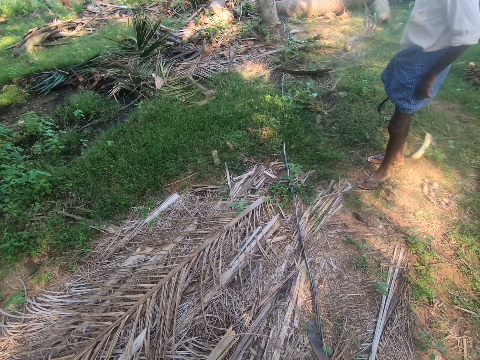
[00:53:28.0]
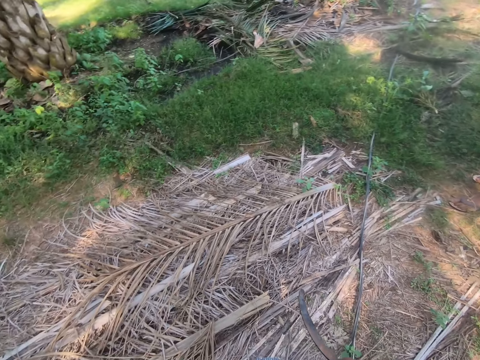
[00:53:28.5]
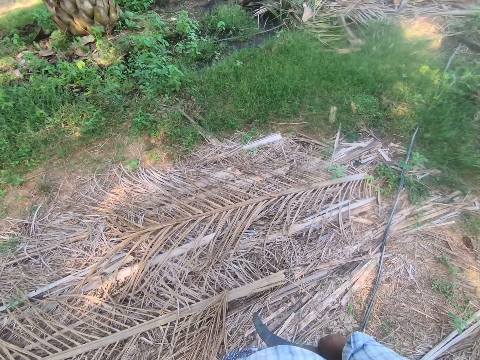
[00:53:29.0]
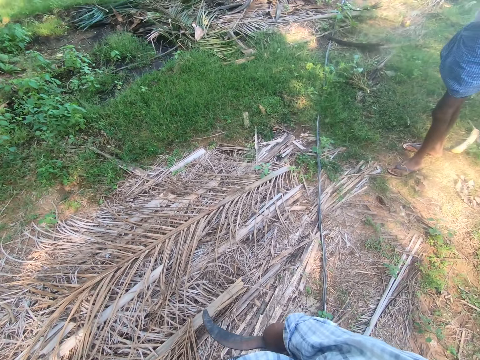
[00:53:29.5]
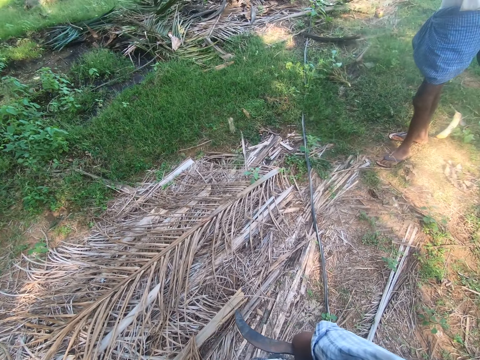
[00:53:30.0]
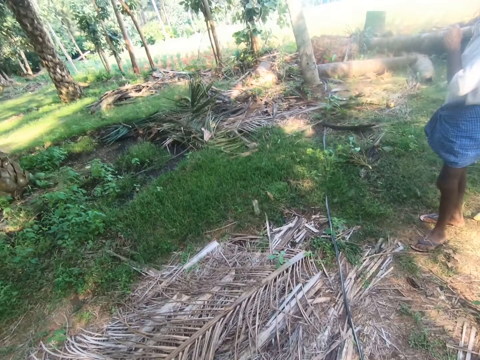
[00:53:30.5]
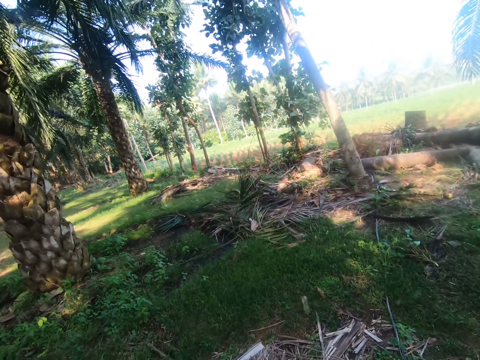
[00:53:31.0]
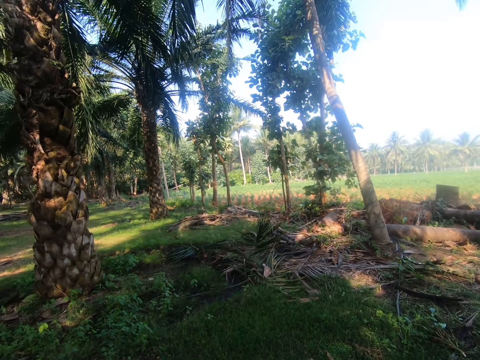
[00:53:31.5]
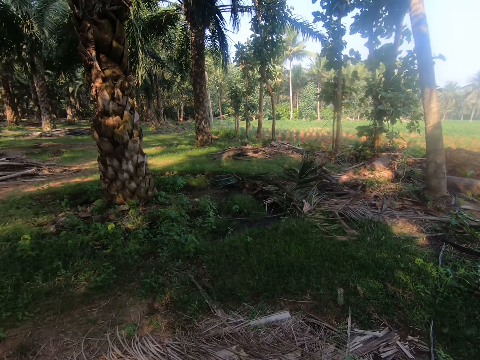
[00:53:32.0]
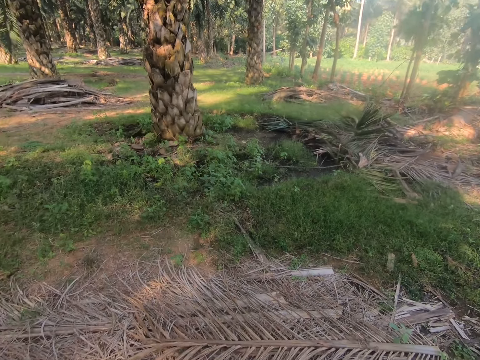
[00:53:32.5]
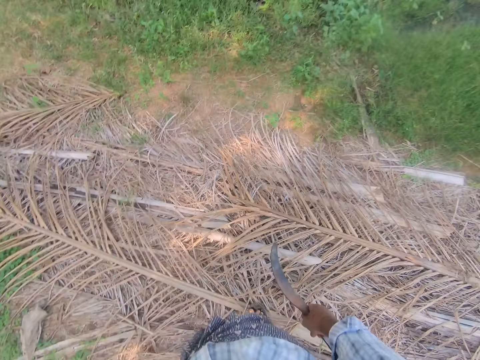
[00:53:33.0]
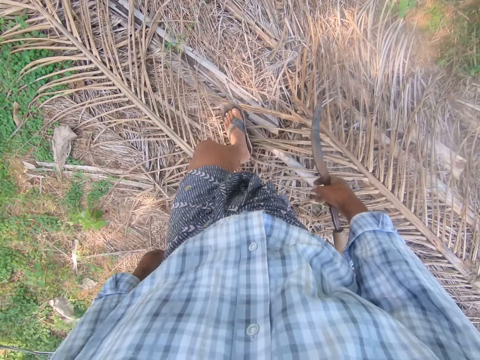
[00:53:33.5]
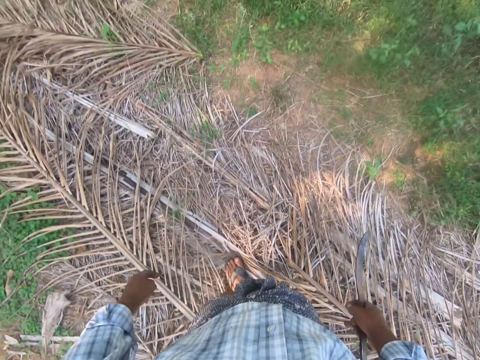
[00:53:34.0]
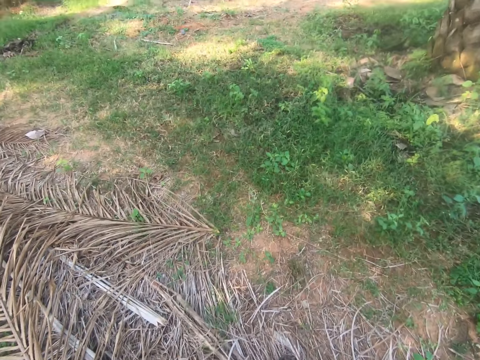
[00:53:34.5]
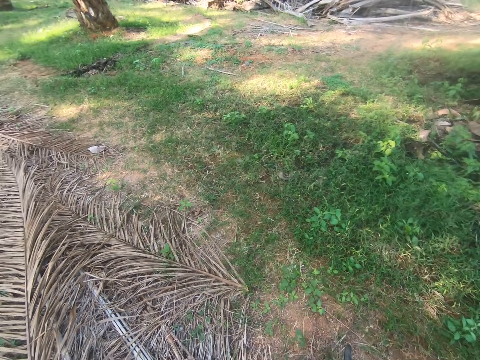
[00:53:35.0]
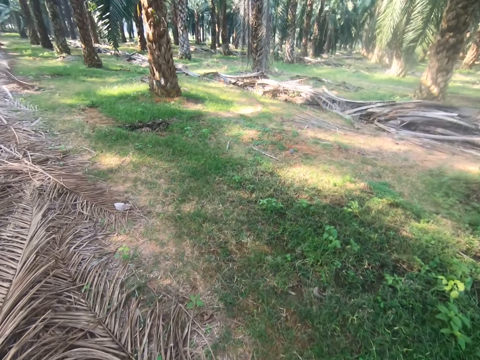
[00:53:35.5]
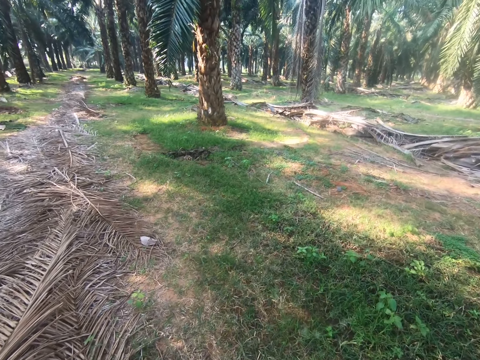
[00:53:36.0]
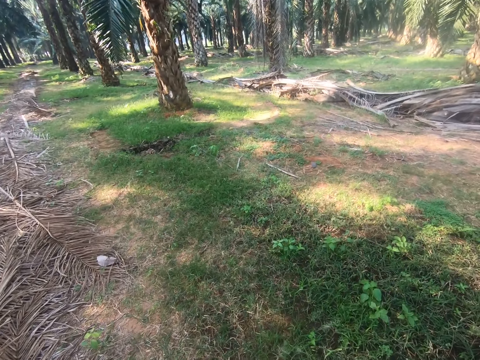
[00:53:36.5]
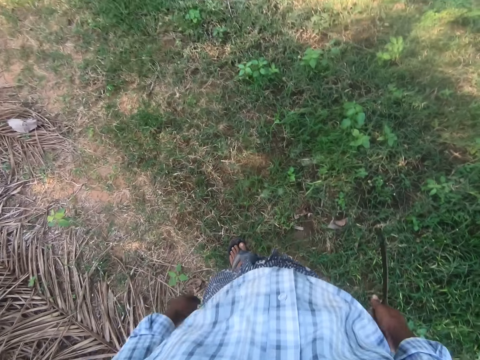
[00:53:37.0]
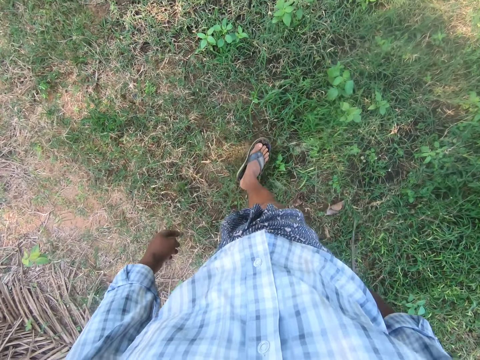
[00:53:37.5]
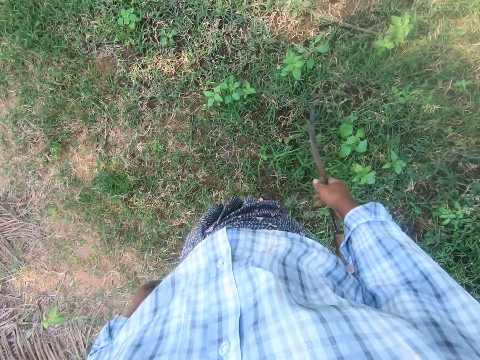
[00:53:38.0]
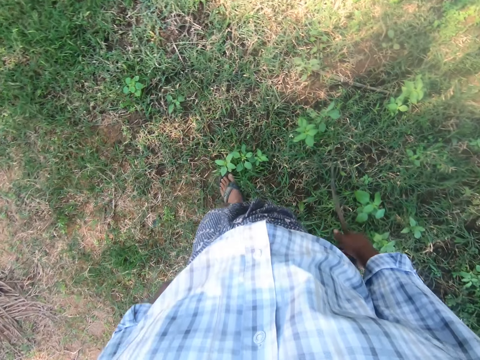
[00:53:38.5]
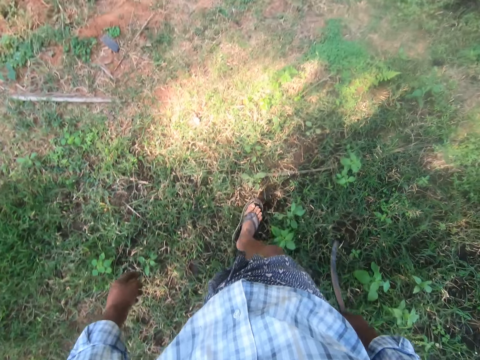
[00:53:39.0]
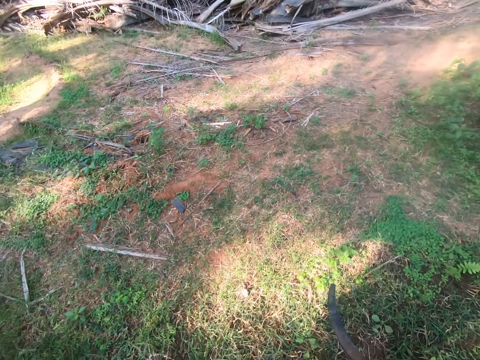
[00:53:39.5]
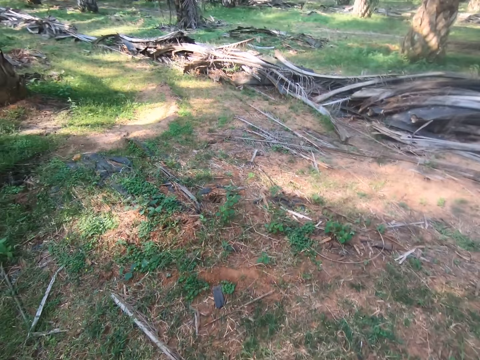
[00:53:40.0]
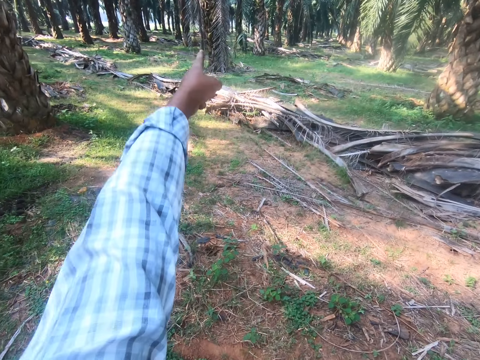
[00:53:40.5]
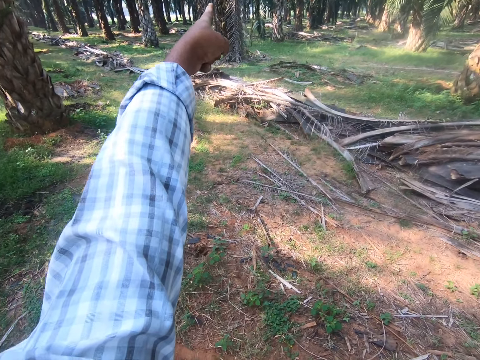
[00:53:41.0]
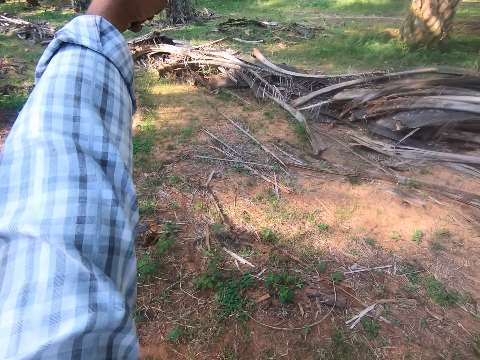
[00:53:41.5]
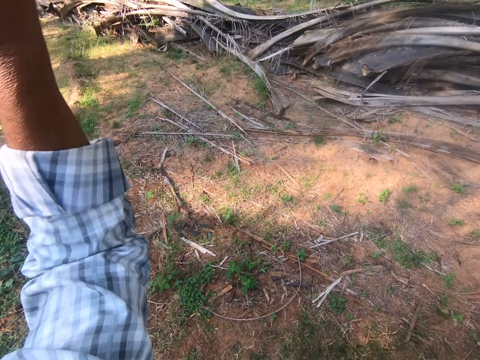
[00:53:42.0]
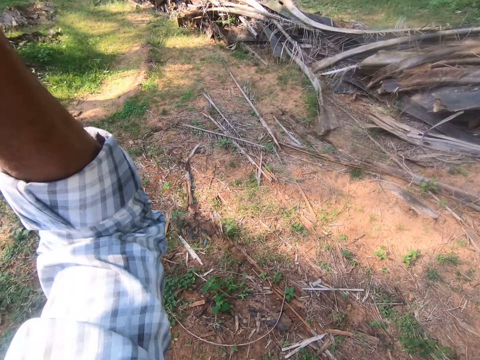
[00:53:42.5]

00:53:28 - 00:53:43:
A man moves a hand forward. The camera wearer looks around. The man stands close to the camera wearer and looks around. The camera wearer walks through the plantation. They use gestures.

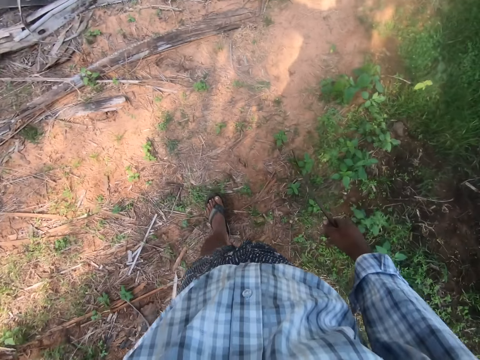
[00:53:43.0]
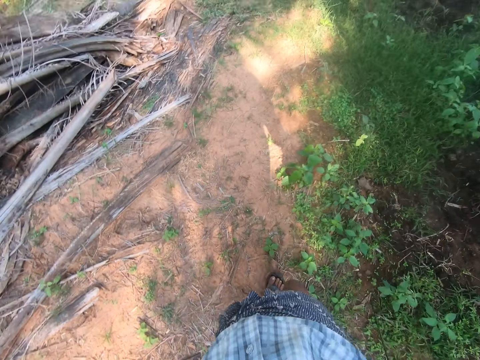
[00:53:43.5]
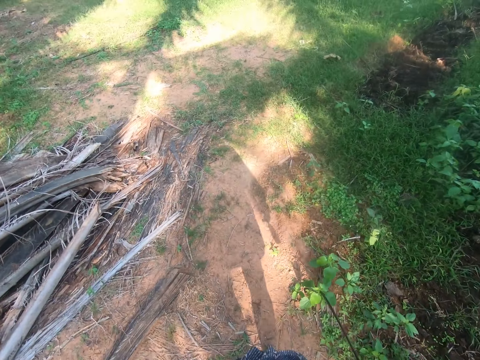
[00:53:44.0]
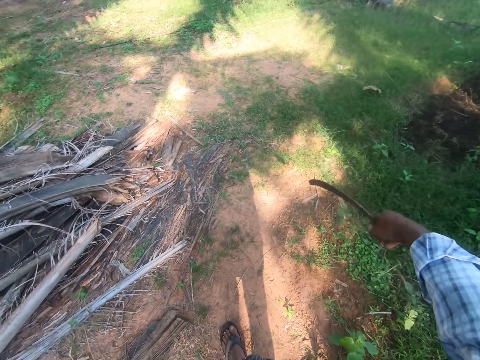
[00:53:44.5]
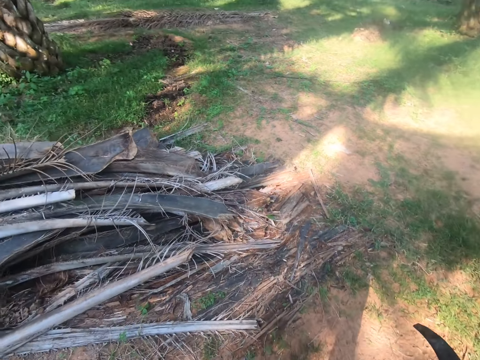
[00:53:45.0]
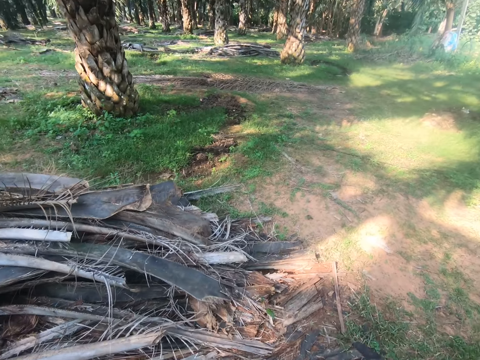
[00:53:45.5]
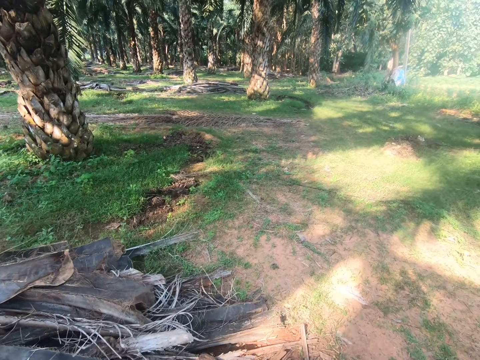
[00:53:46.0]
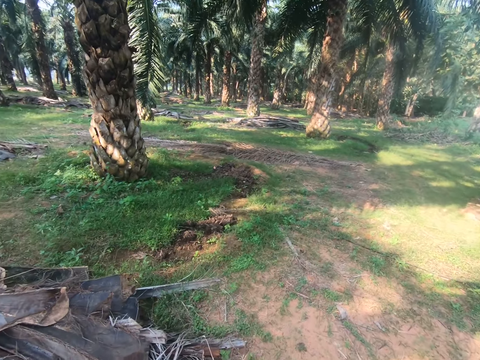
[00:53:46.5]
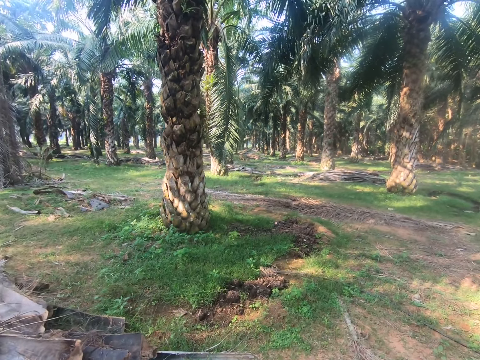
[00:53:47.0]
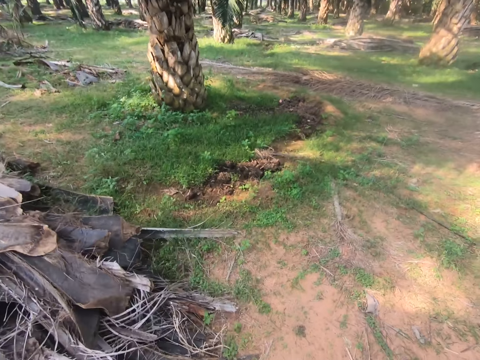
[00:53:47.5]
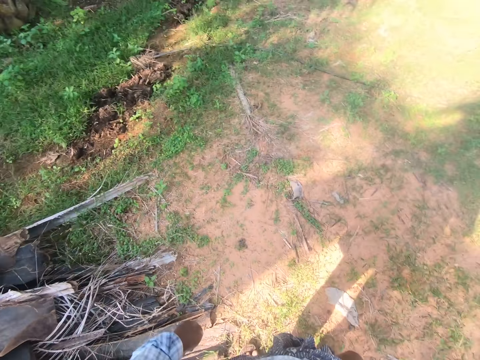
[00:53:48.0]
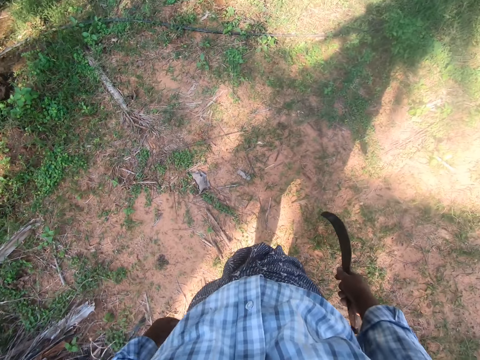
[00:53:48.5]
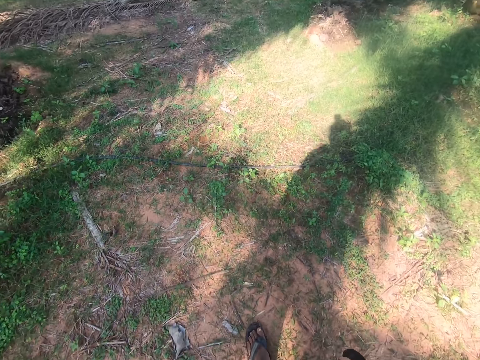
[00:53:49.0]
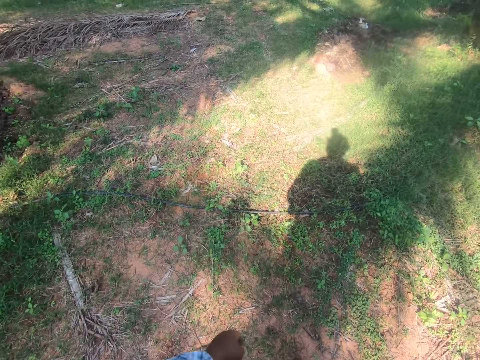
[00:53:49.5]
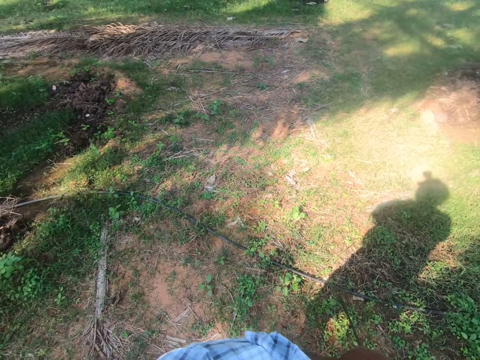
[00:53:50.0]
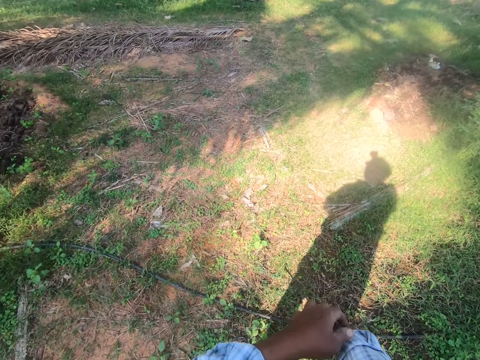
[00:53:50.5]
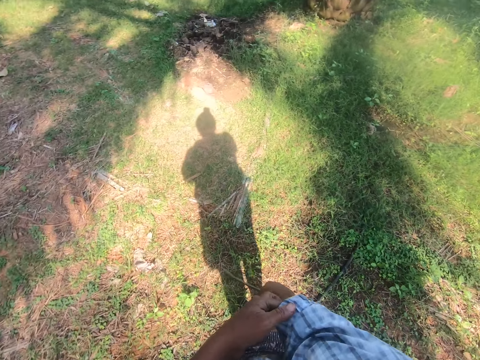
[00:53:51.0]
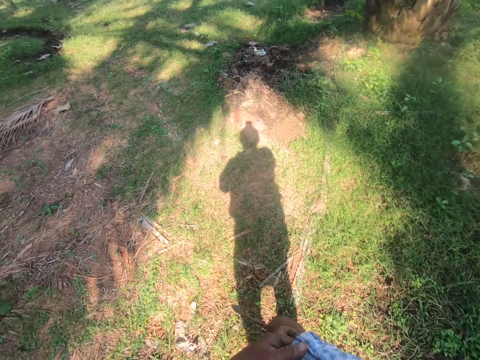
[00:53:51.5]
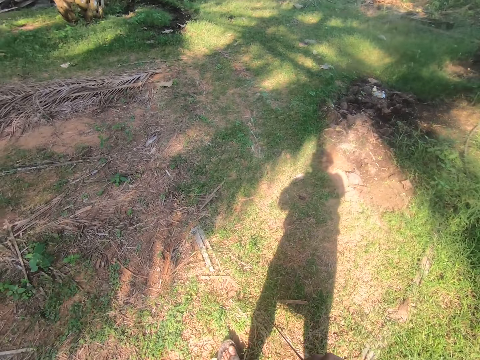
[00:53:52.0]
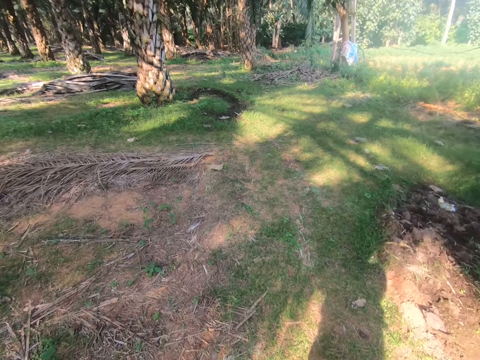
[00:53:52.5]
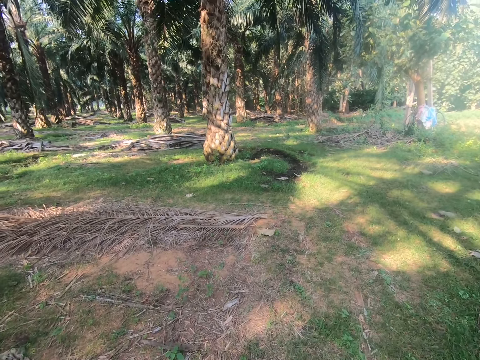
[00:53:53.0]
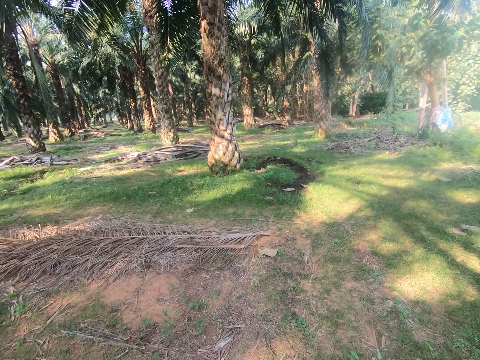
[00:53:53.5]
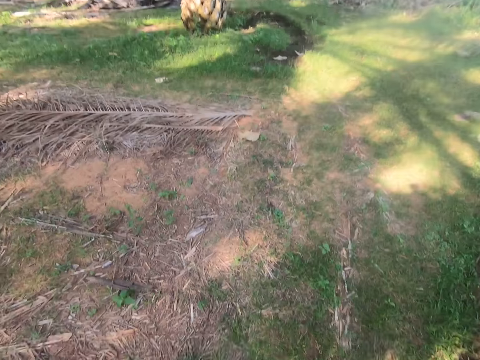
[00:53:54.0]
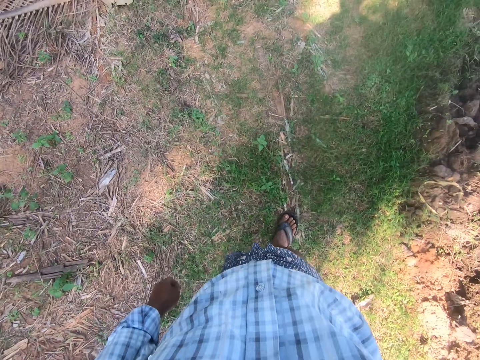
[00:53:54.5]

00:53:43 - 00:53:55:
The camera wearer walks around. He moves his hand. He walks around. He scratches his hand. He looks around.
